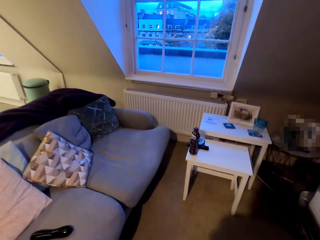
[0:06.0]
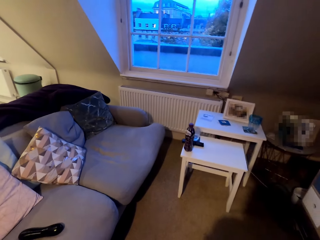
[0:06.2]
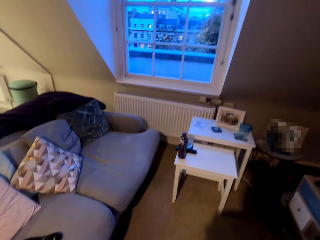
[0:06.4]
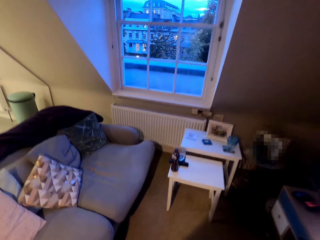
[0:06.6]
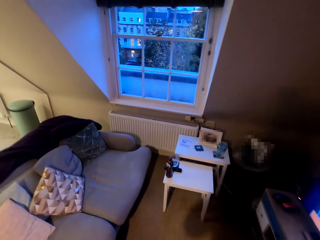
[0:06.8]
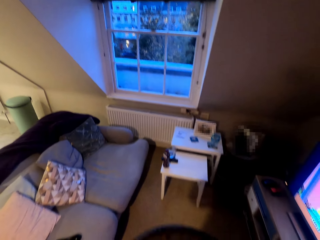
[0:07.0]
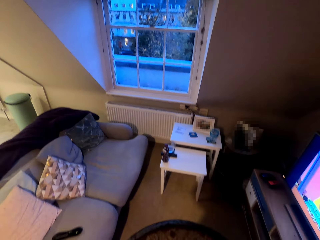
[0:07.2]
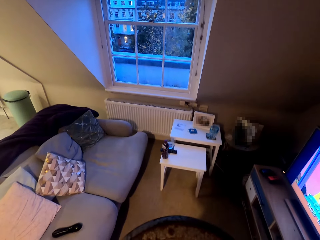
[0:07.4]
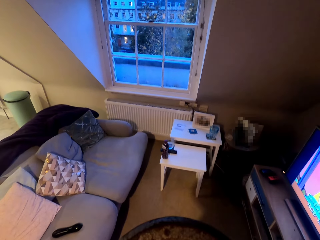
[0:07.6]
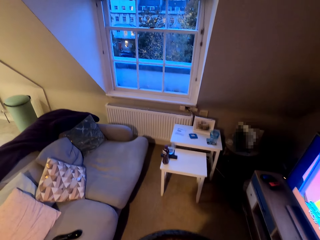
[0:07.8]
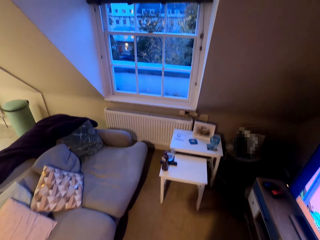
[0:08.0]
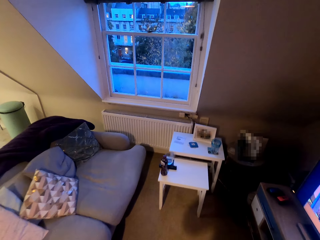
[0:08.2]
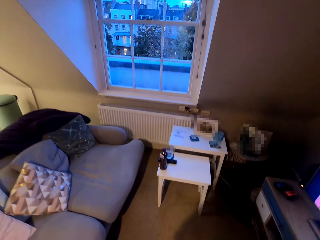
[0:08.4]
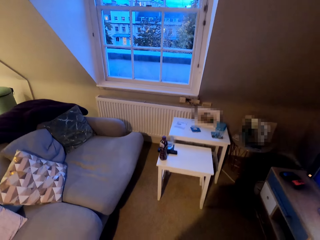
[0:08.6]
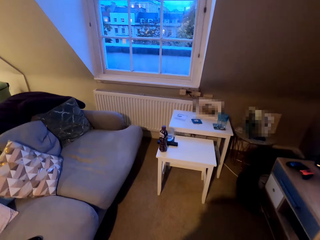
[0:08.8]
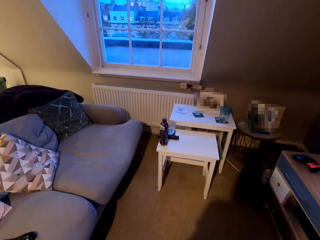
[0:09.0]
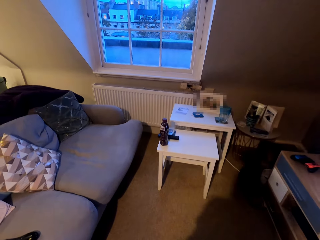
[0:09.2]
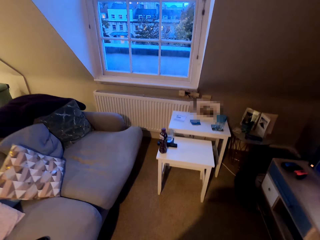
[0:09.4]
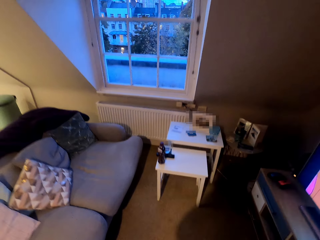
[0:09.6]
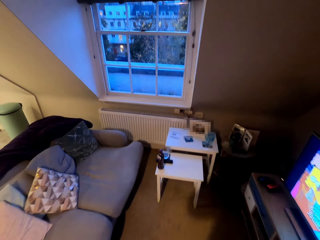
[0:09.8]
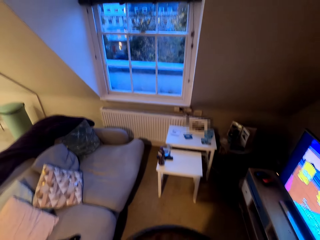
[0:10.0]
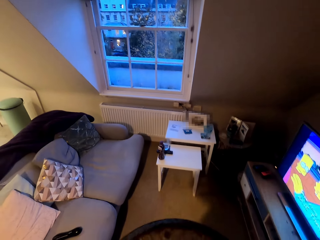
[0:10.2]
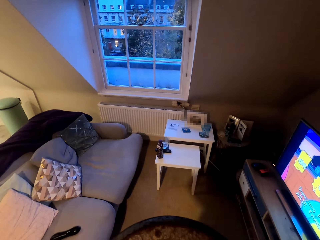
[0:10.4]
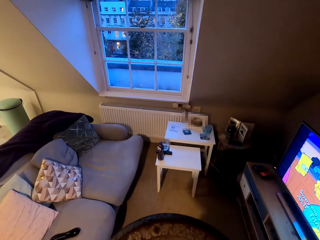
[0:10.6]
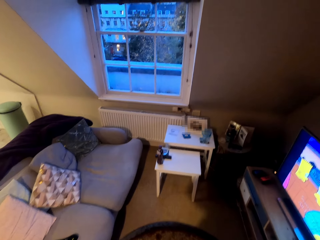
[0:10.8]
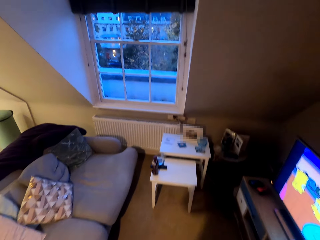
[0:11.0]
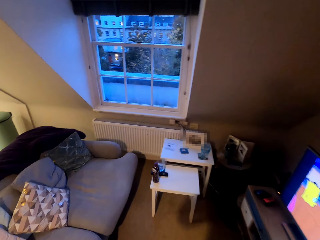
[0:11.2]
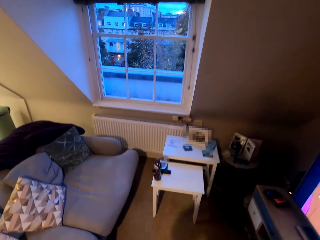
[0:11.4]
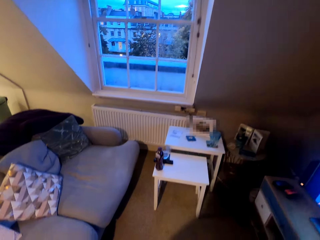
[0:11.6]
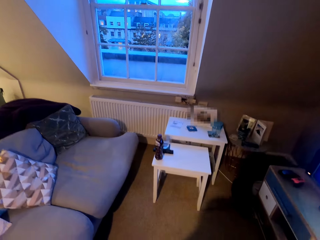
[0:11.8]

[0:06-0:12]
The camera wearer exercises with gym weights.

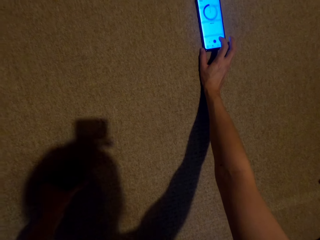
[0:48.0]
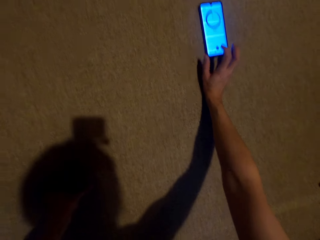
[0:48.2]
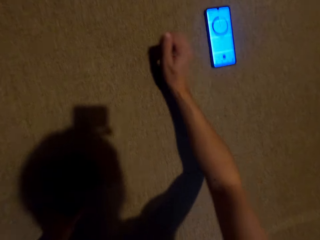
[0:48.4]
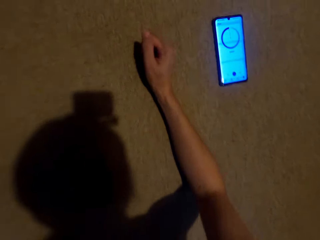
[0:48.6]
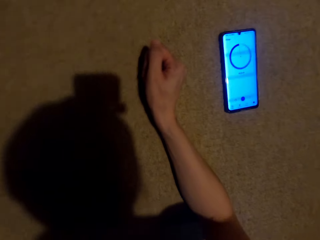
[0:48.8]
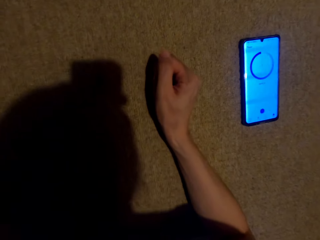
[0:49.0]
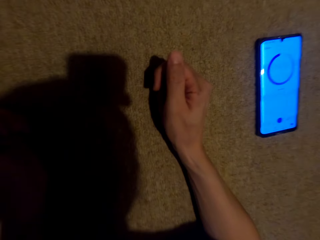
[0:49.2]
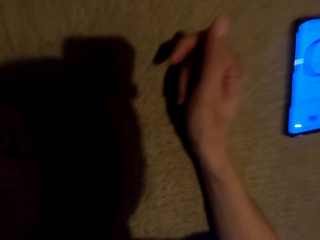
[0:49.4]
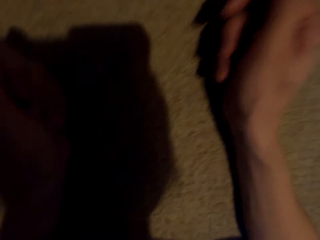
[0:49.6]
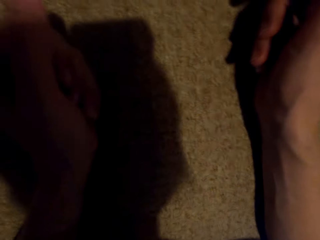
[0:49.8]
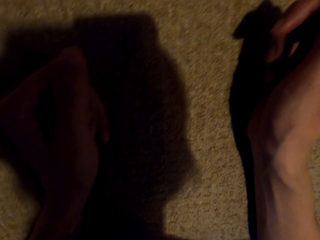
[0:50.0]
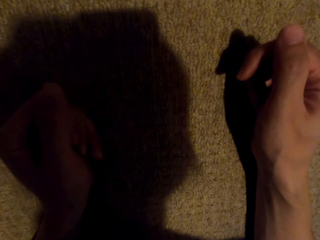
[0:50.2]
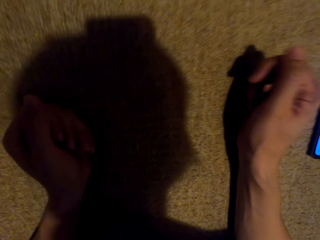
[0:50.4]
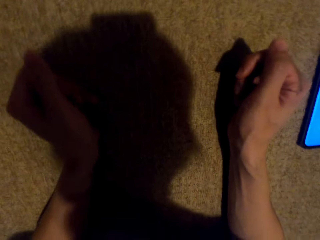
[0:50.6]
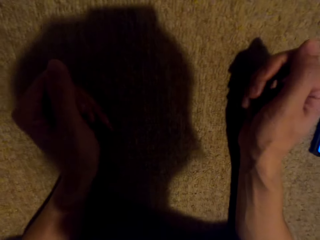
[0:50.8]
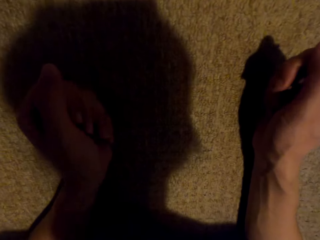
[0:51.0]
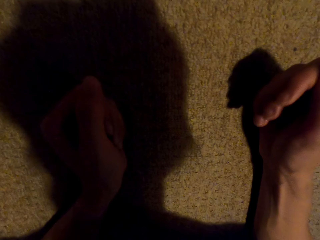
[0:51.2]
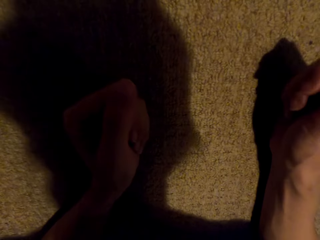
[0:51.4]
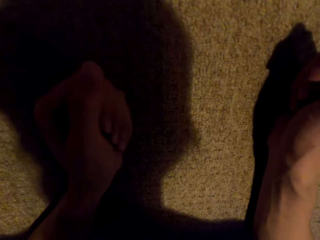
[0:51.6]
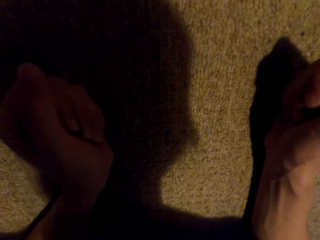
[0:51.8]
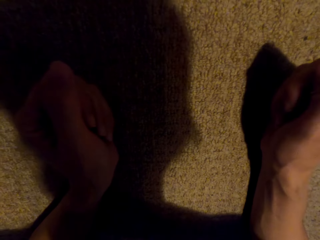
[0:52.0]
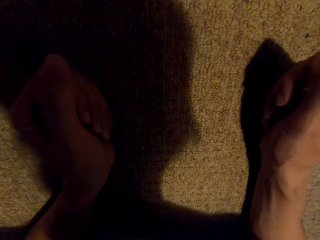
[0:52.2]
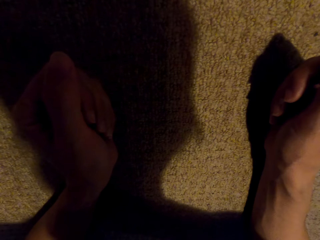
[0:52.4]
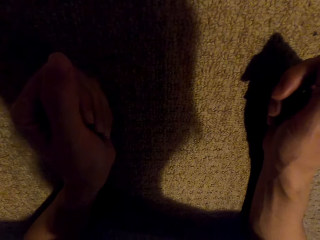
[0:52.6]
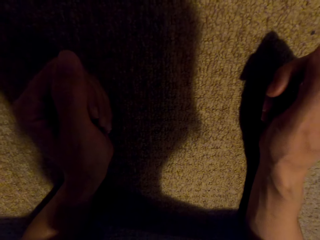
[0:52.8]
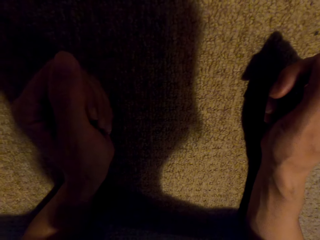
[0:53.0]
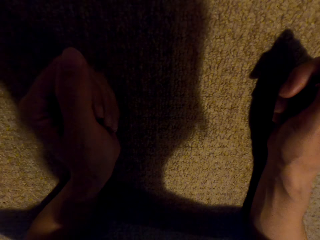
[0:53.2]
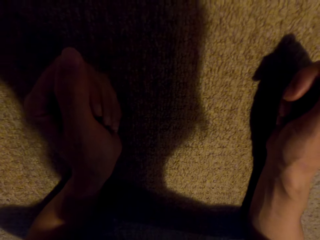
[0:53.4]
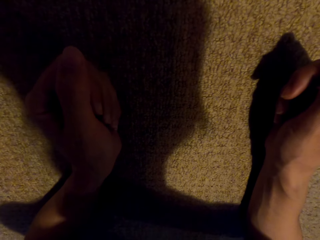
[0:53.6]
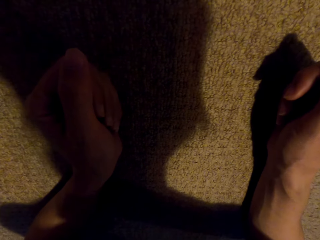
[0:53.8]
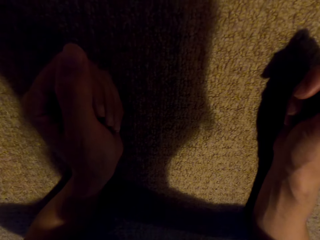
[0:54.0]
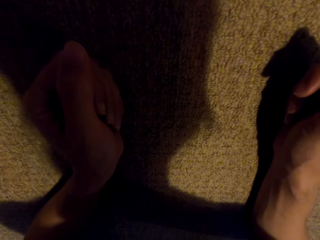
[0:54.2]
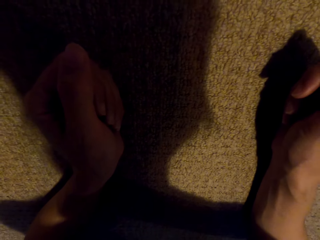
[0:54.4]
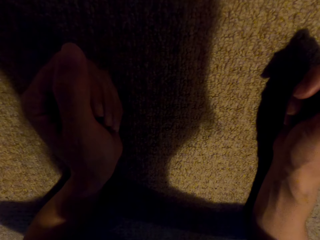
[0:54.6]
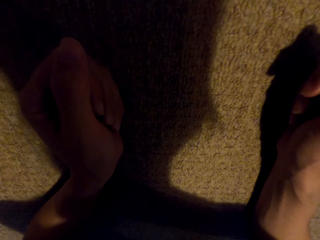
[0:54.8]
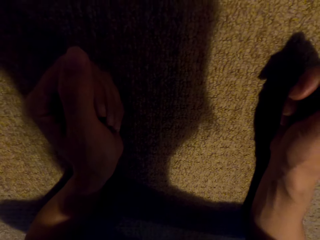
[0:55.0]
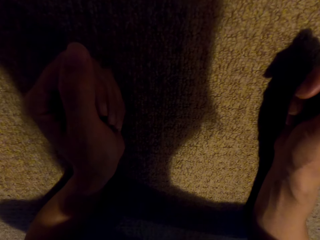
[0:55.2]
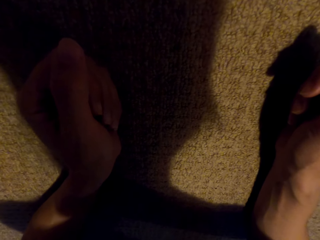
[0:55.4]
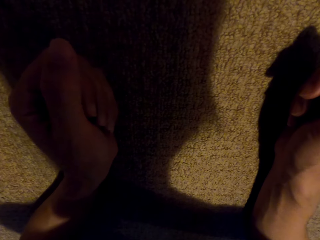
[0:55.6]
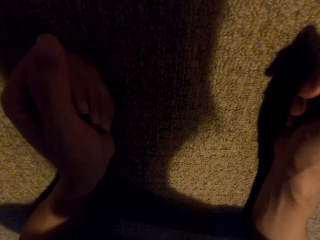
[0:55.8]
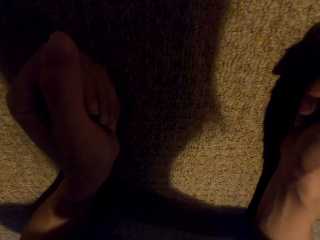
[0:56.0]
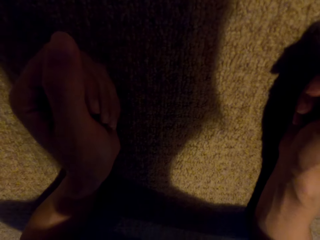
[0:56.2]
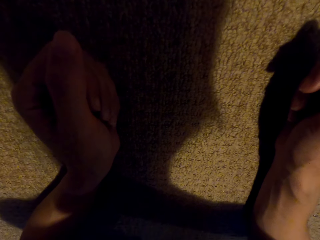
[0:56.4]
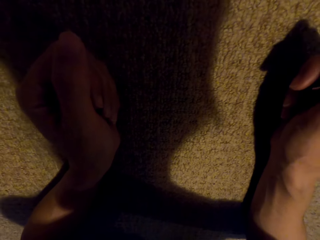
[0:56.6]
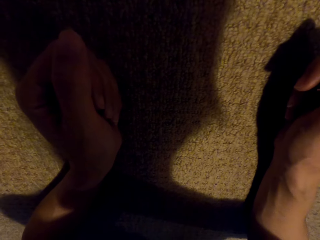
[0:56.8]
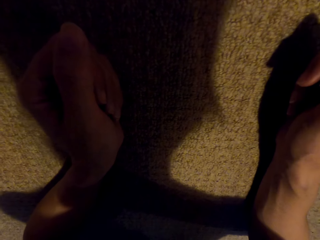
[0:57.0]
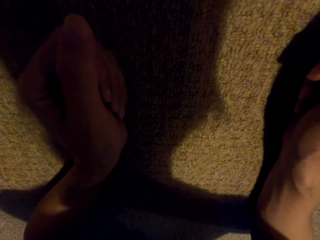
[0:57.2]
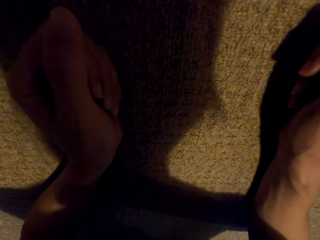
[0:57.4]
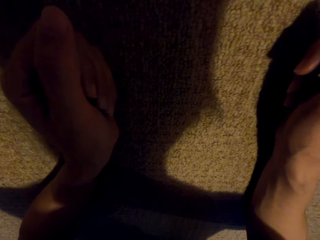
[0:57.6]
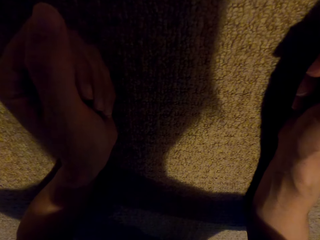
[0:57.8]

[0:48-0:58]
The camera wearer straightens the body on the floor. They exercise the body. They stretch on the floor.

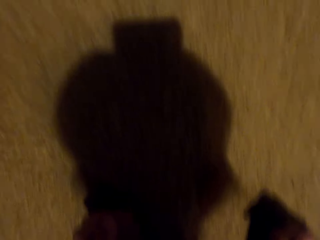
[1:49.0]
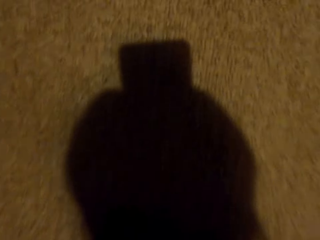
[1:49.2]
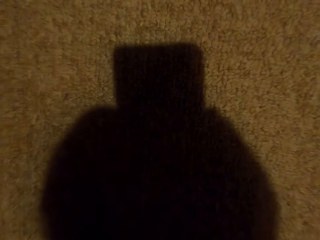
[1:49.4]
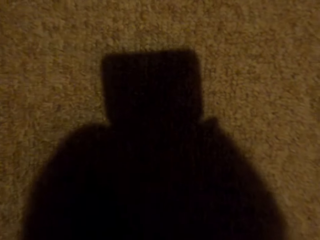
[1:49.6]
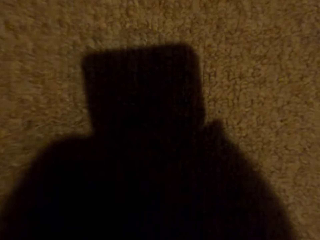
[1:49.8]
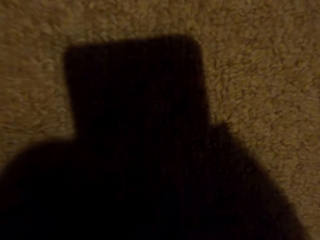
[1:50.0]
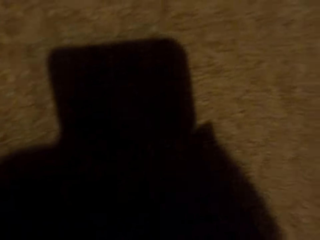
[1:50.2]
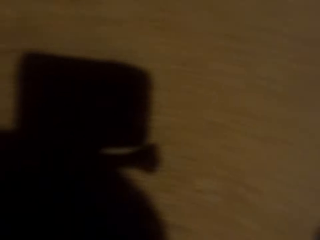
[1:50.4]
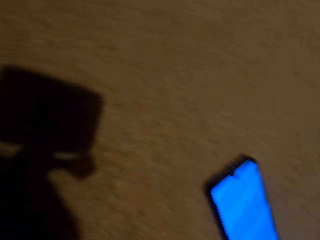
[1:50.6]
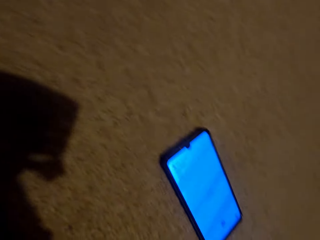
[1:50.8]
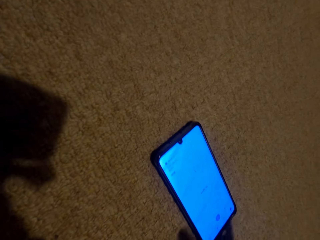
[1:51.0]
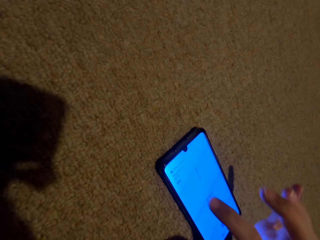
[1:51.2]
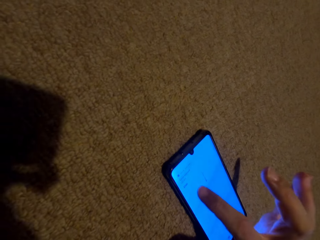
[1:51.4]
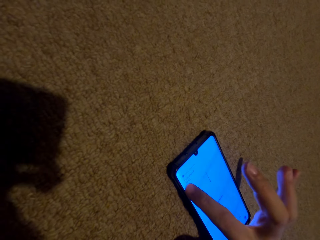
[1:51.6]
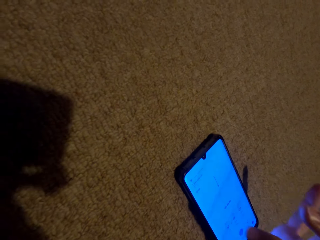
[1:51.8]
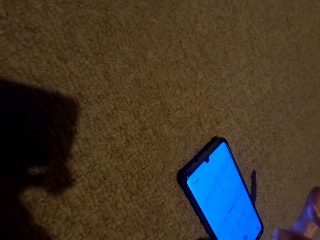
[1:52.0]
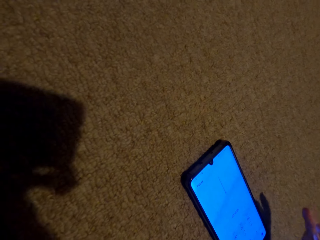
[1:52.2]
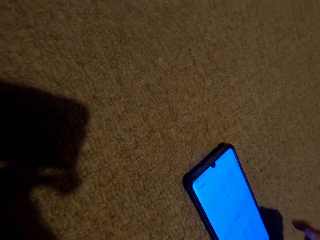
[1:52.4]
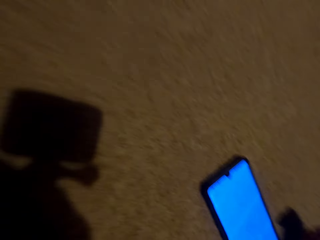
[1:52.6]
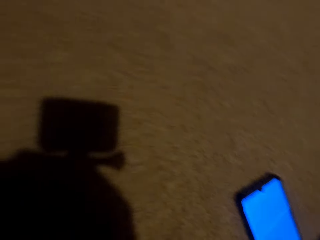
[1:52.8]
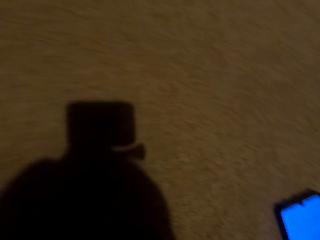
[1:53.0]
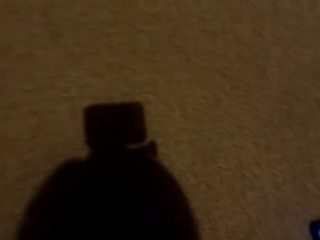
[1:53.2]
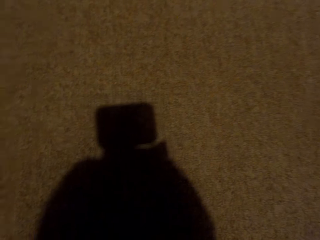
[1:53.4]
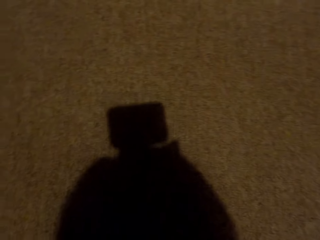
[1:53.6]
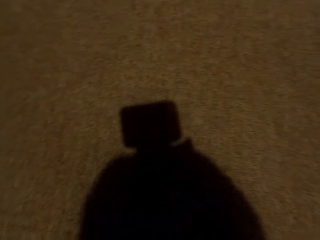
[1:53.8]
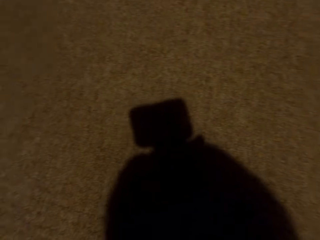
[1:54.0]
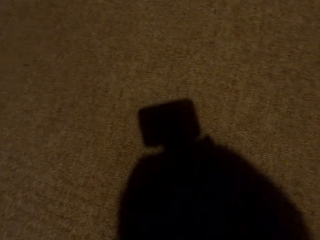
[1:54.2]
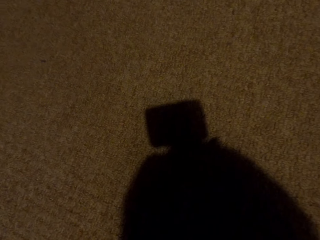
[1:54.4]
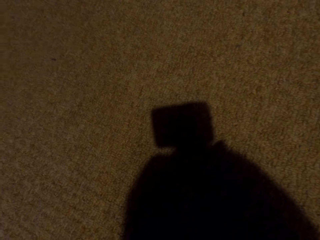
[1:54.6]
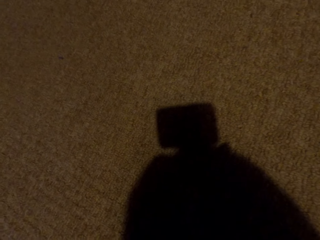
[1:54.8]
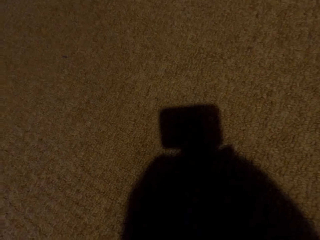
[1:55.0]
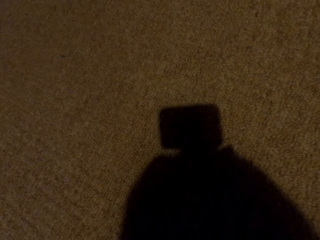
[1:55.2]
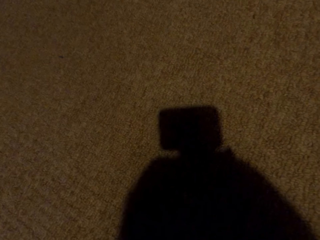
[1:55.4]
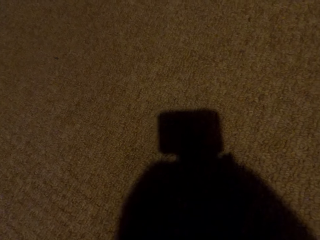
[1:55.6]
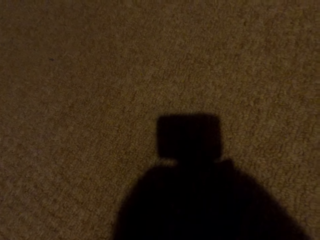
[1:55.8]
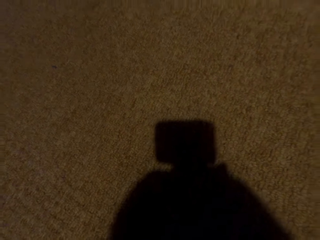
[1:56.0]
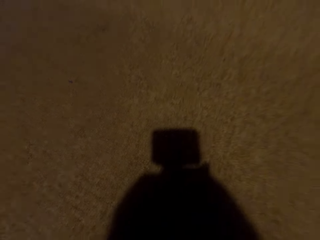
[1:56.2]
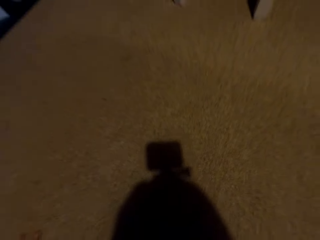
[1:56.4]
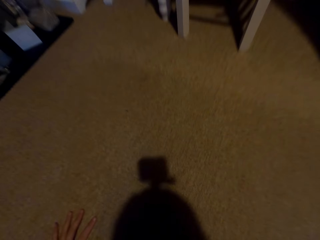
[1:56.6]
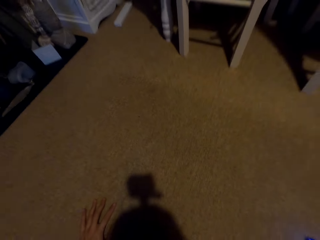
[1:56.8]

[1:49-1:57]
The camera wearer taps on the phone. They look at the phone. They use the phone. They look around.
